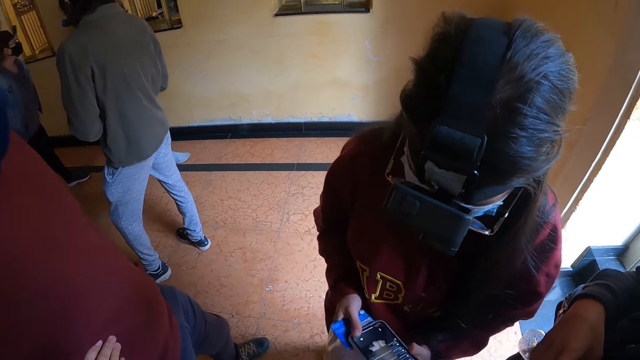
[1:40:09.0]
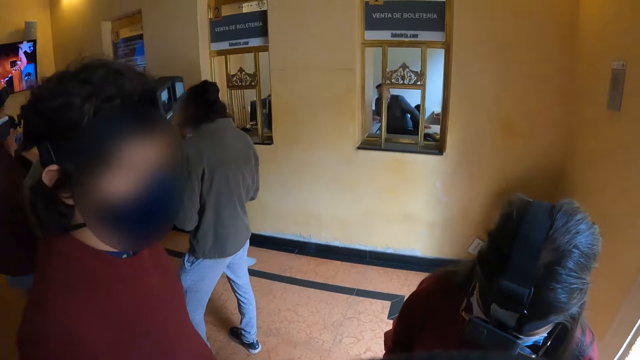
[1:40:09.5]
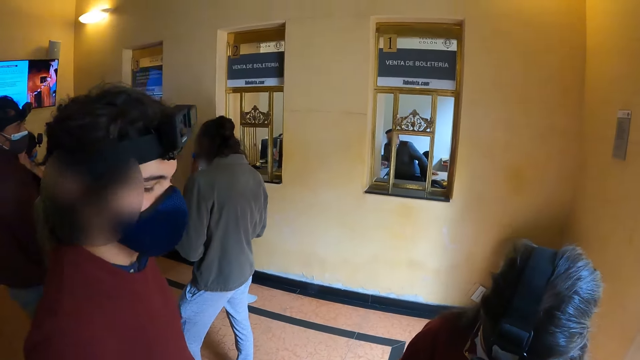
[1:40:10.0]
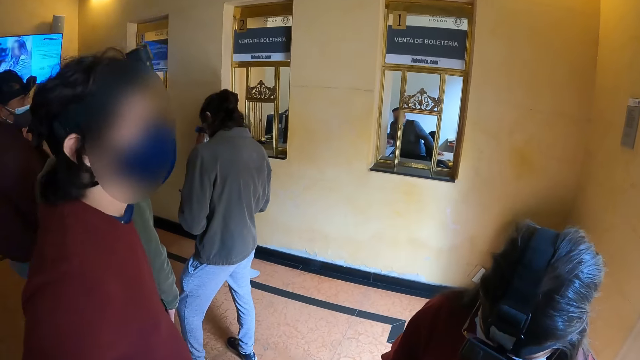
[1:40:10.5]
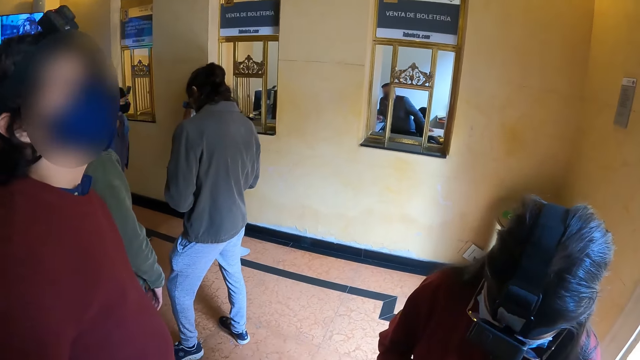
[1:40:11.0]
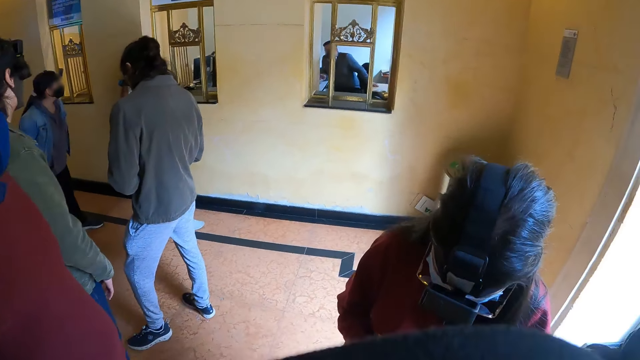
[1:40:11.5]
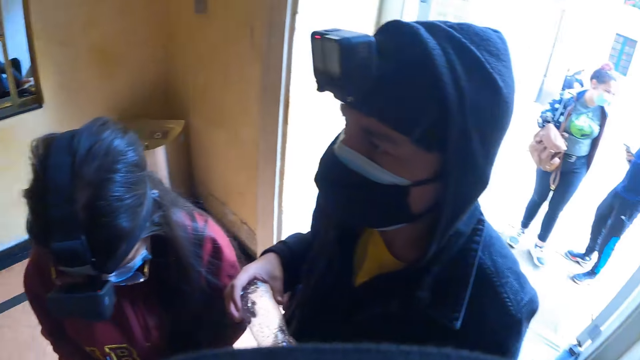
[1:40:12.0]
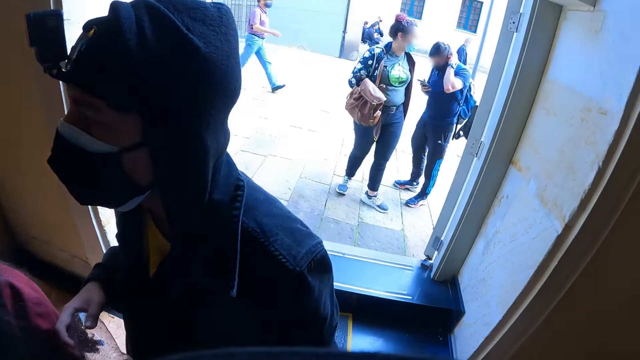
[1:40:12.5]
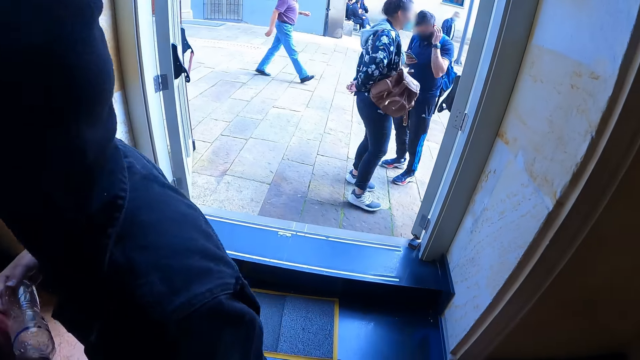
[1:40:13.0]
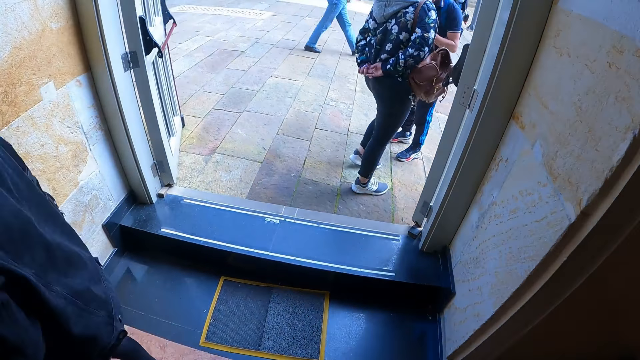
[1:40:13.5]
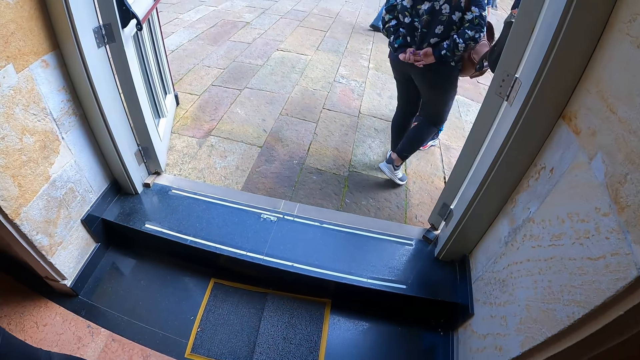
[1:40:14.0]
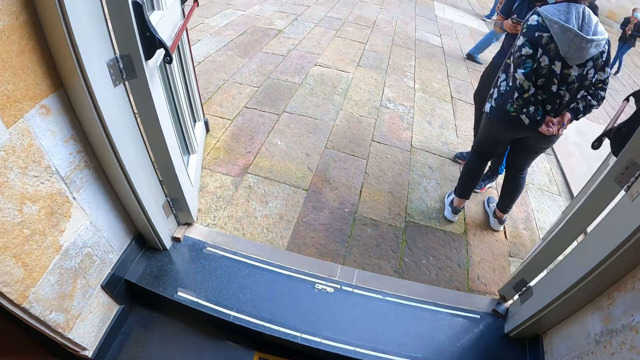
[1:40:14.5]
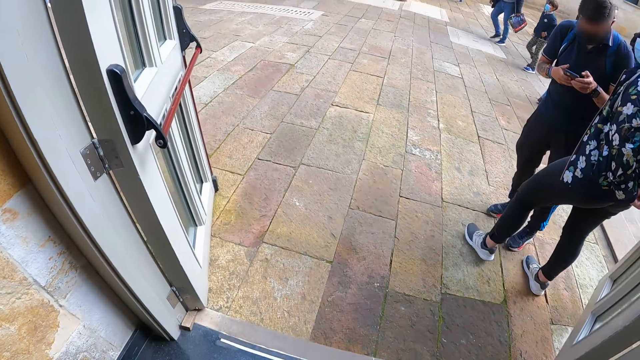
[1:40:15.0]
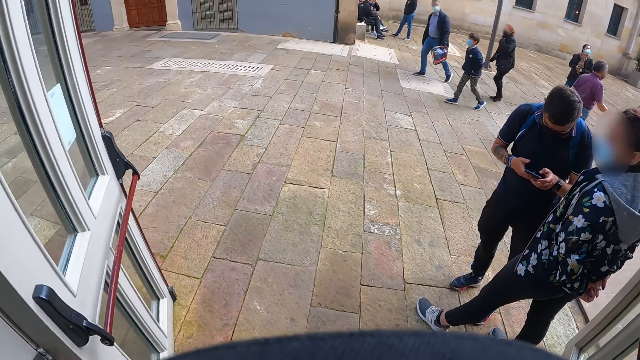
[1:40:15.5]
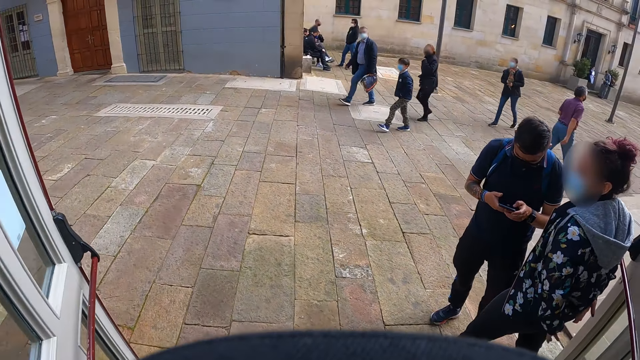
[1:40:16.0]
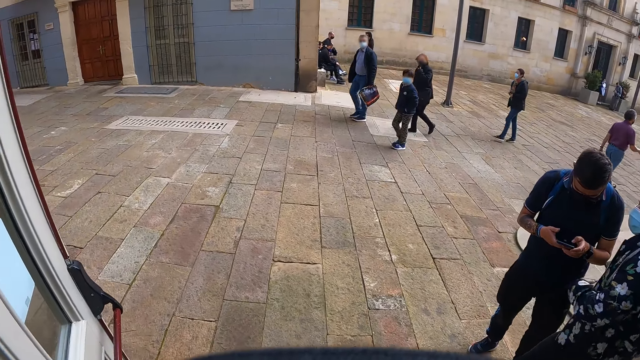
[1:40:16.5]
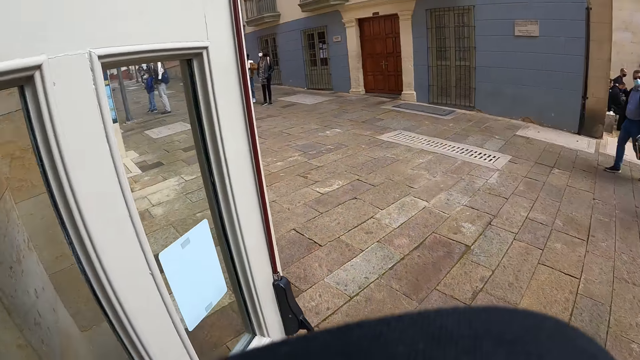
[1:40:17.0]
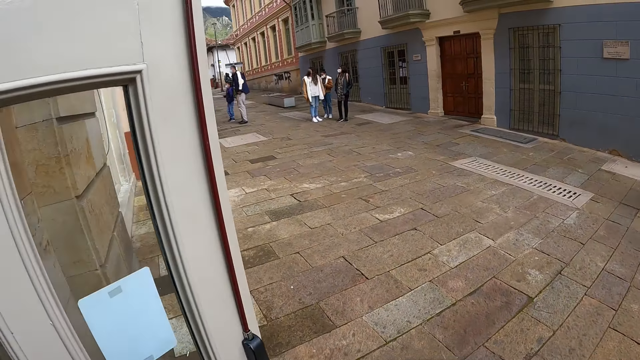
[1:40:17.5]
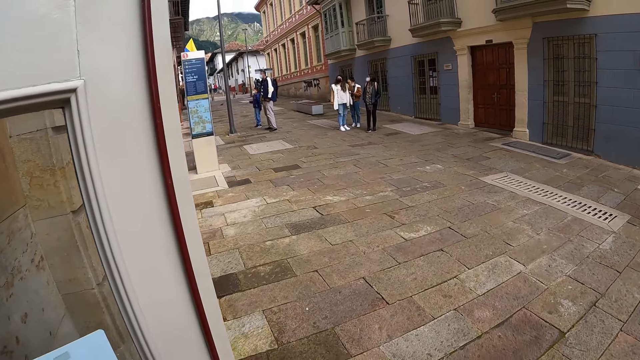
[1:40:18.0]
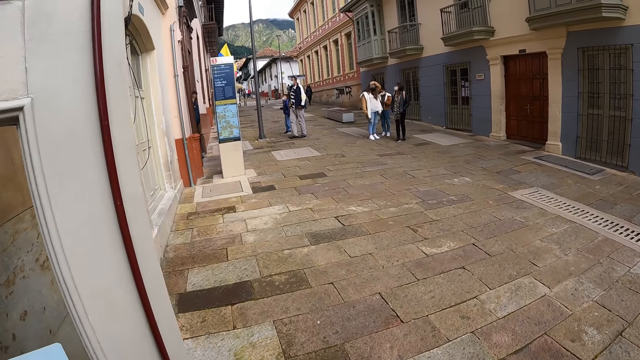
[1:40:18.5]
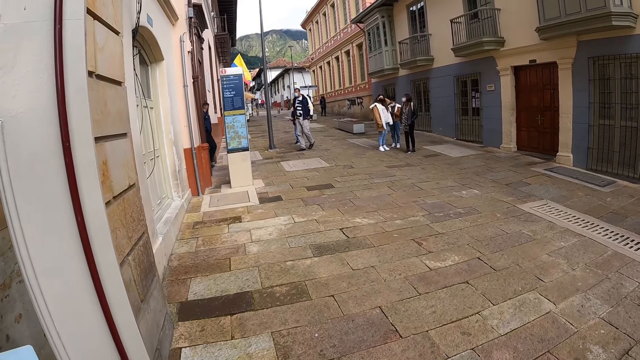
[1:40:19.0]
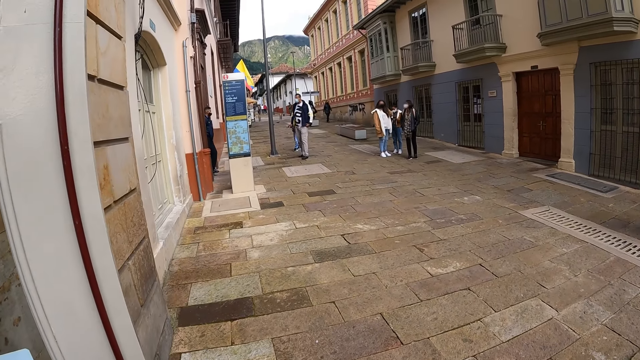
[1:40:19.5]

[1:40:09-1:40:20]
The camera wearer walks around and looks around.

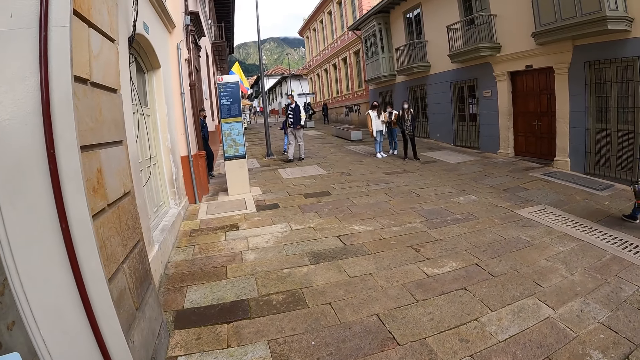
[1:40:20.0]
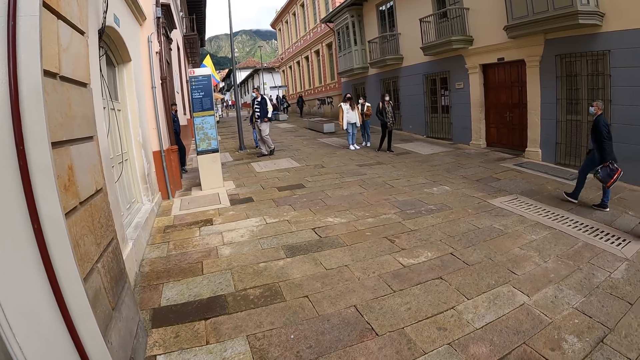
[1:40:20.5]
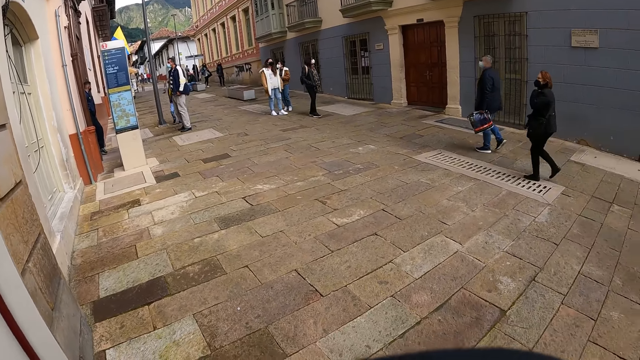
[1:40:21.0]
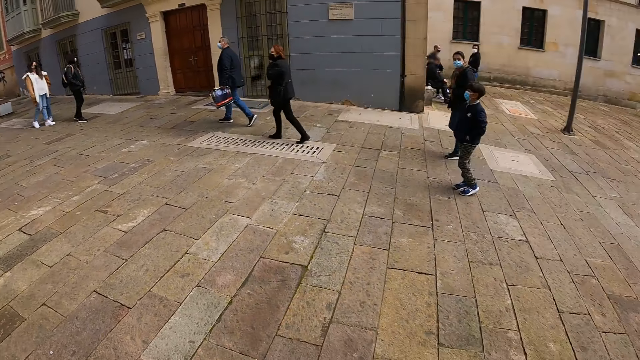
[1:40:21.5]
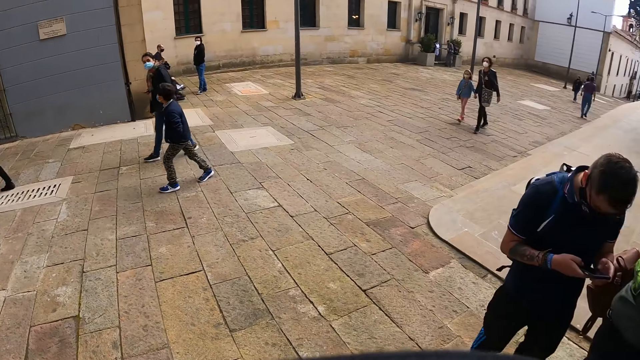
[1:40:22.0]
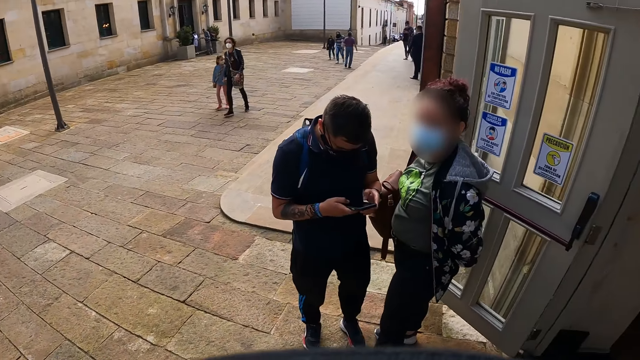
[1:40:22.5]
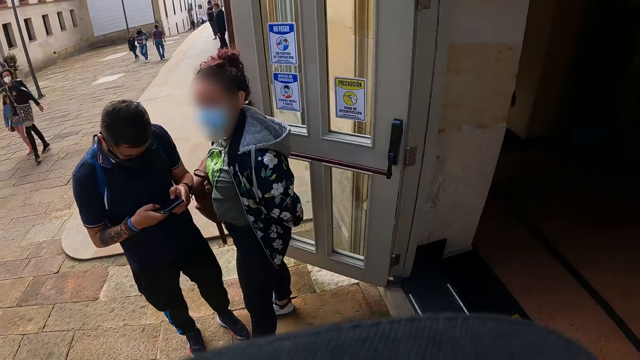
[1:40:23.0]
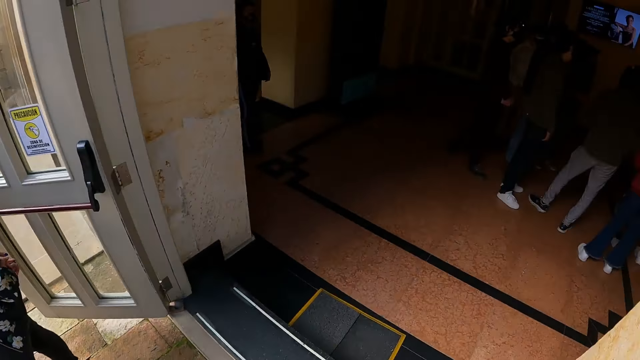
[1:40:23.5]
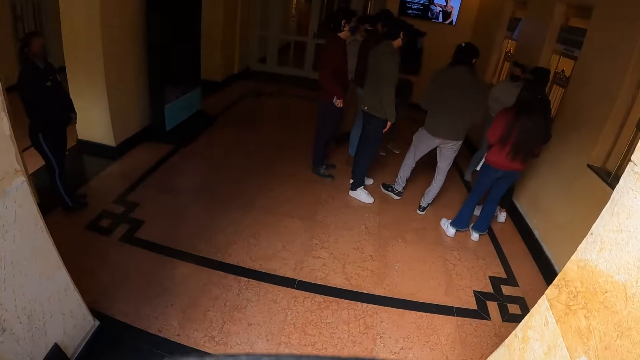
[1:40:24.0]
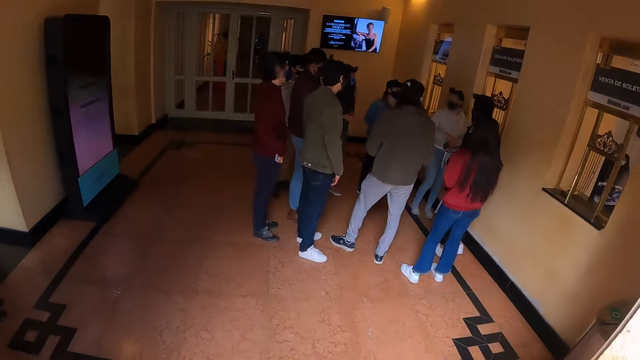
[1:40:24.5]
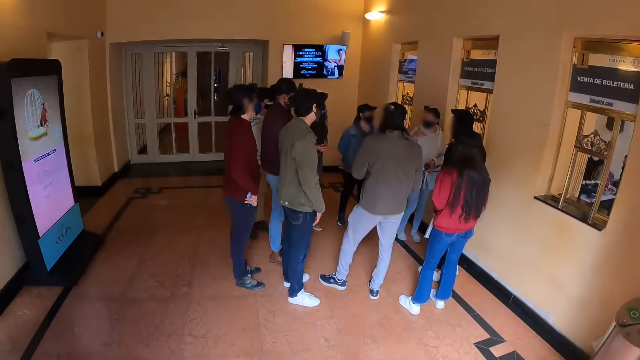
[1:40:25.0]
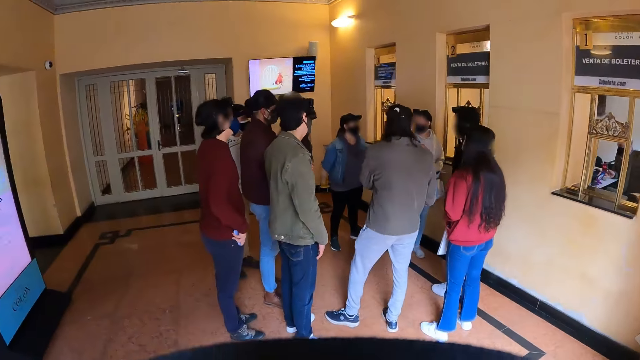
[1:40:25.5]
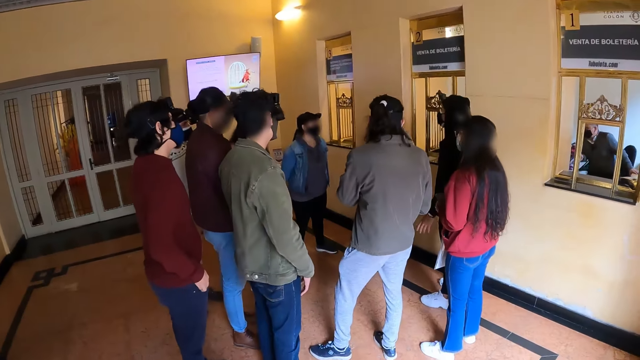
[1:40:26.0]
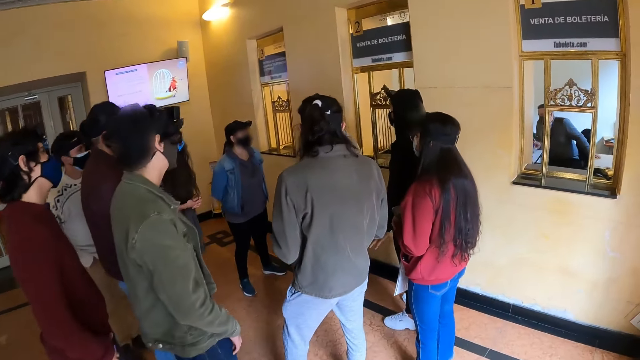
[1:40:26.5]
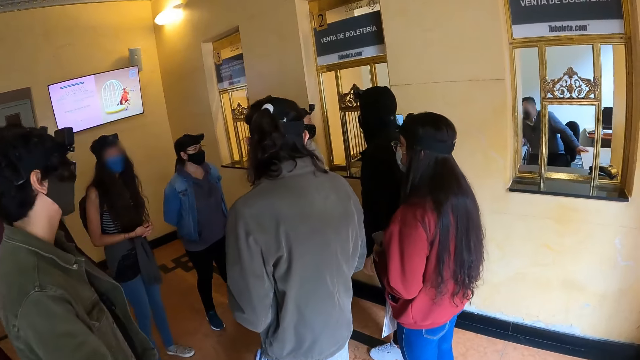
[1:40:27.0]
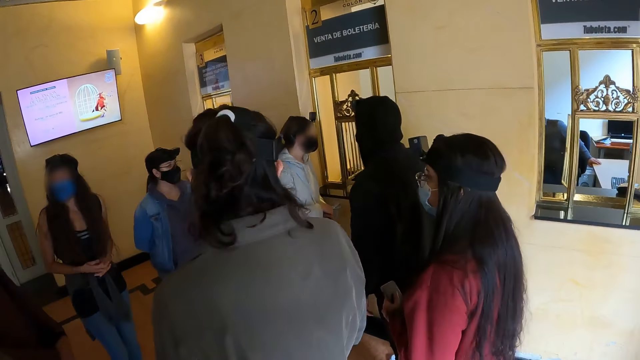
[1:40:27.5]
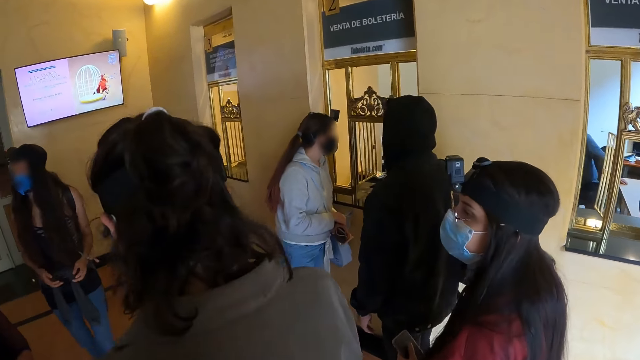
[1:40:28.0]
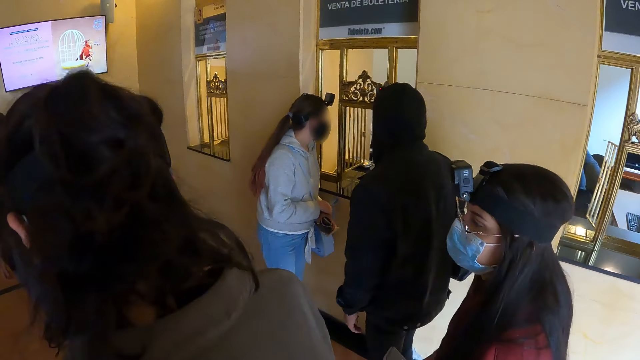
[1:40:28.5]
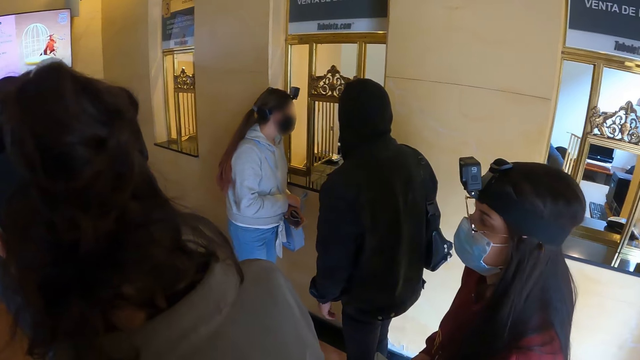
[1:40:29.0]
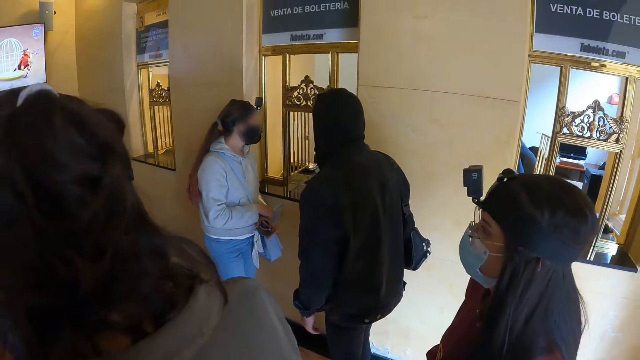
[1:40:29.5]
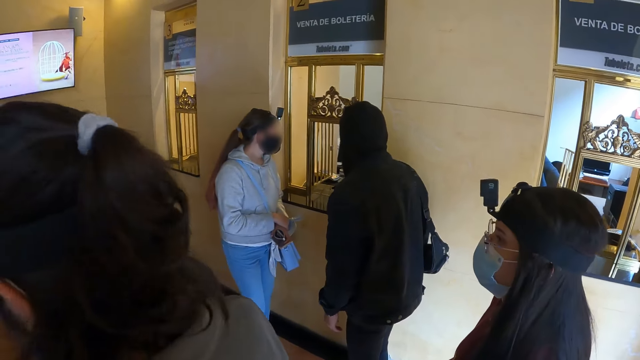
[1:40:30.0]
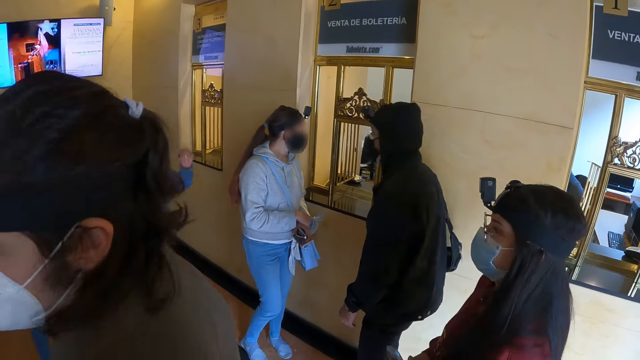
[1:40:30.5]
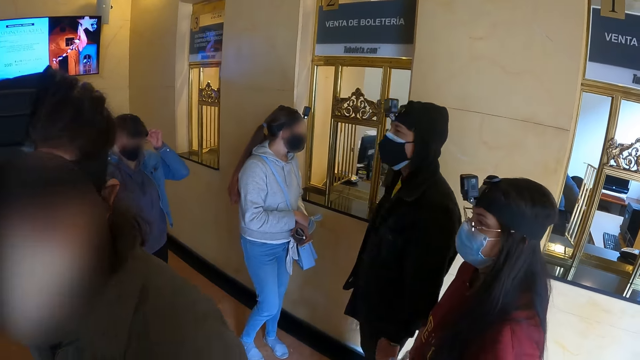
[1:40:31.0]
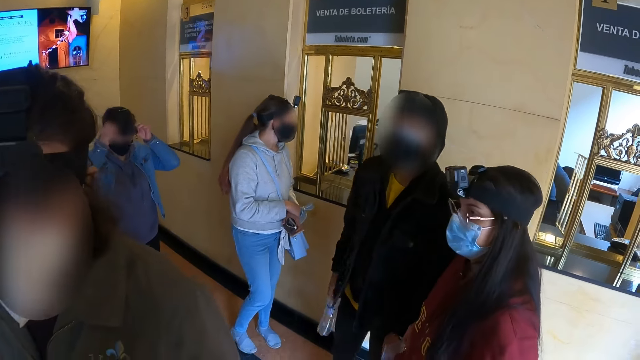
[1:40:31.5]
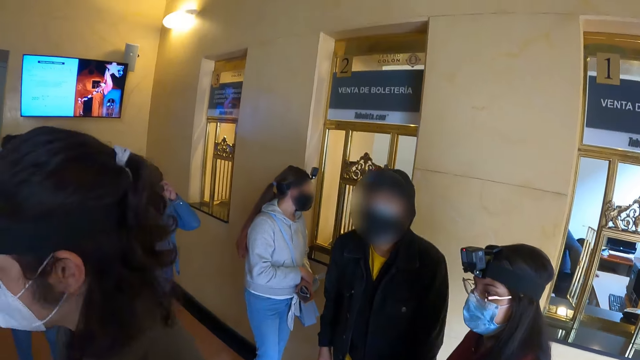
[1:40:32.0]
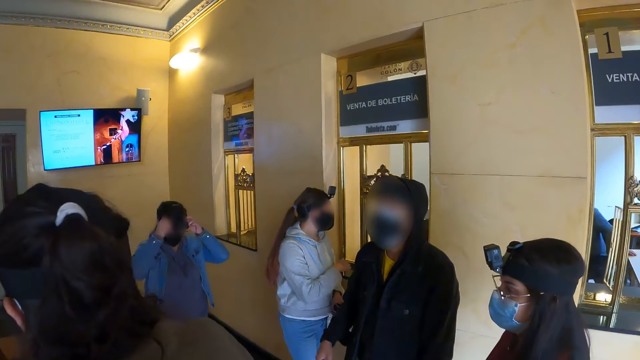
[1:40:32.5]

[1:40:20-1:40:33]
The camera wearer looks around. They walk around. They stand. They look around.
